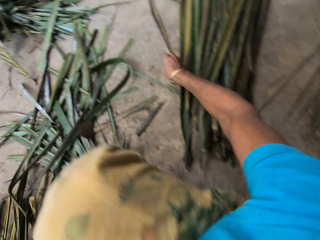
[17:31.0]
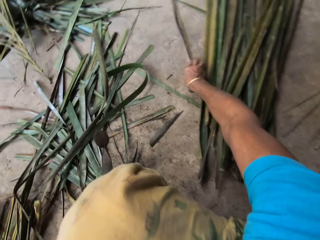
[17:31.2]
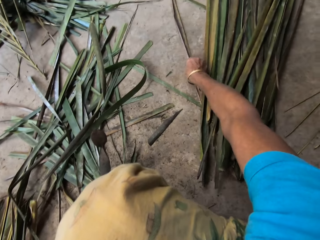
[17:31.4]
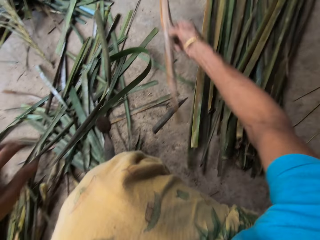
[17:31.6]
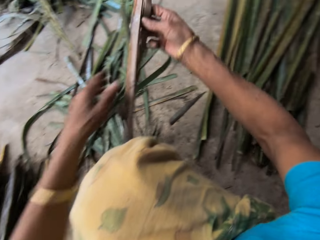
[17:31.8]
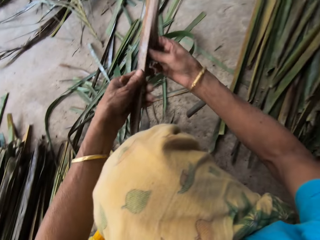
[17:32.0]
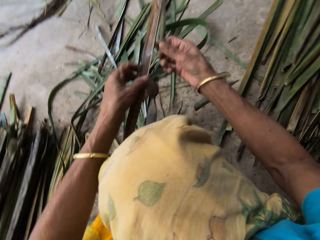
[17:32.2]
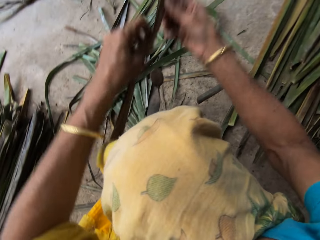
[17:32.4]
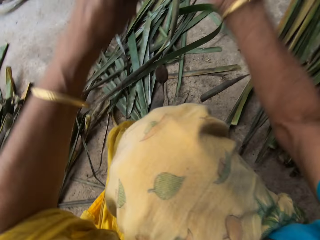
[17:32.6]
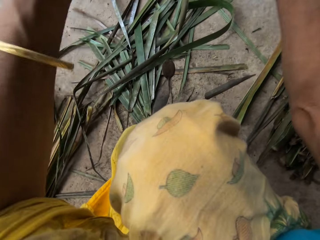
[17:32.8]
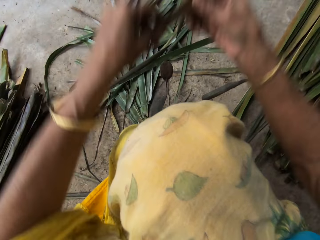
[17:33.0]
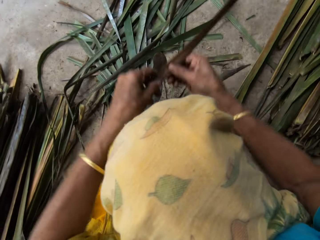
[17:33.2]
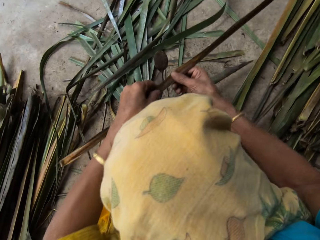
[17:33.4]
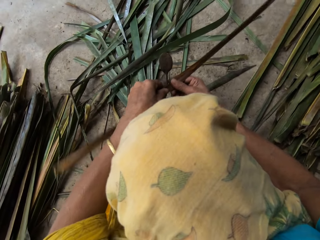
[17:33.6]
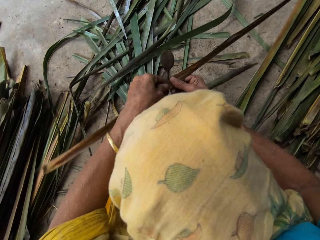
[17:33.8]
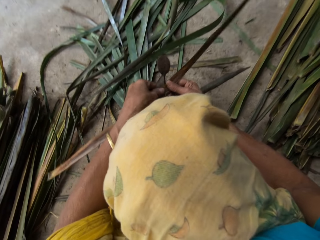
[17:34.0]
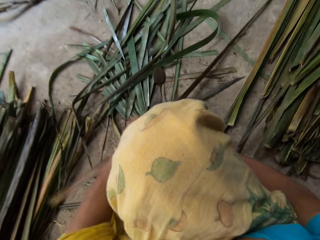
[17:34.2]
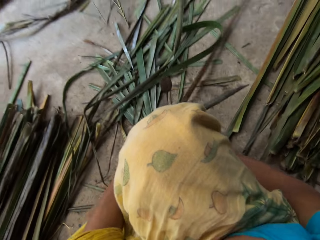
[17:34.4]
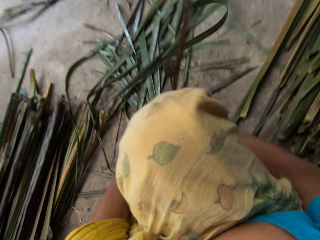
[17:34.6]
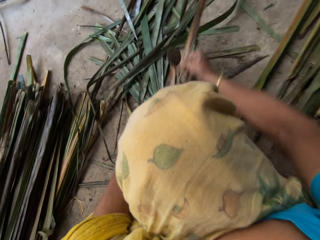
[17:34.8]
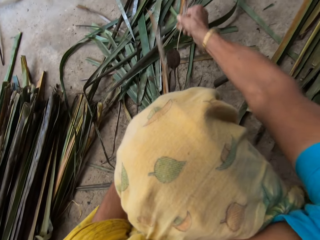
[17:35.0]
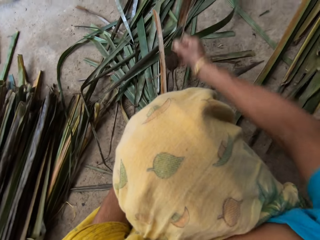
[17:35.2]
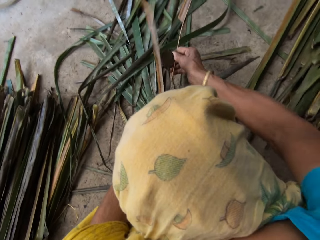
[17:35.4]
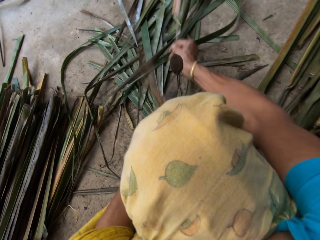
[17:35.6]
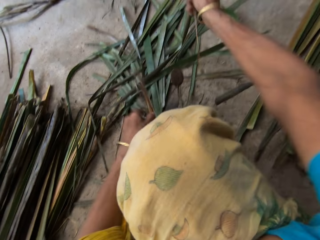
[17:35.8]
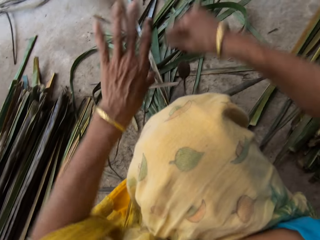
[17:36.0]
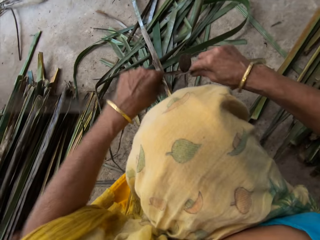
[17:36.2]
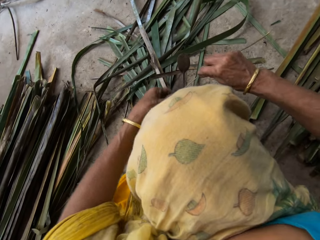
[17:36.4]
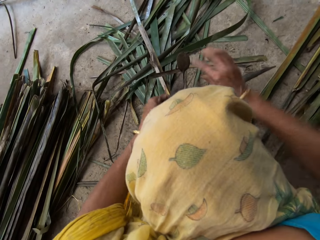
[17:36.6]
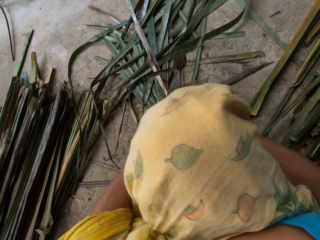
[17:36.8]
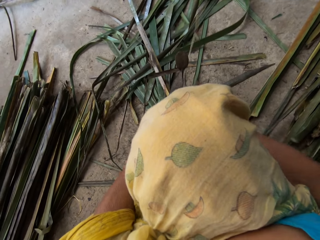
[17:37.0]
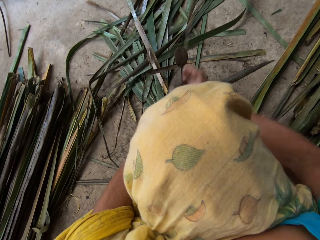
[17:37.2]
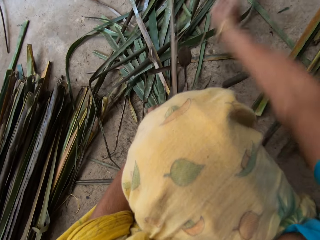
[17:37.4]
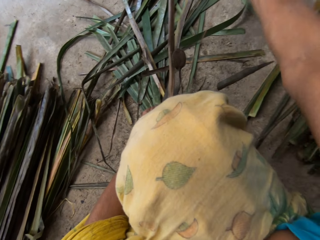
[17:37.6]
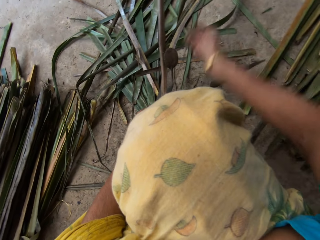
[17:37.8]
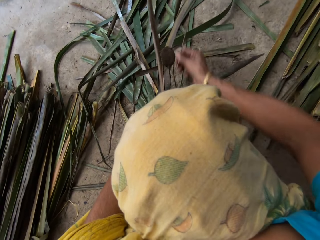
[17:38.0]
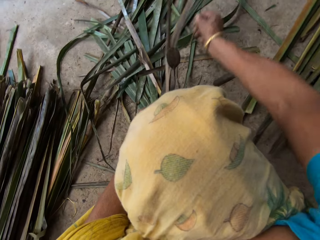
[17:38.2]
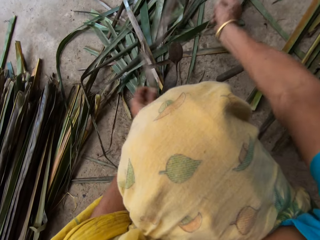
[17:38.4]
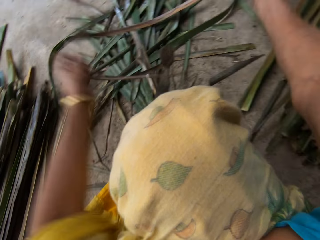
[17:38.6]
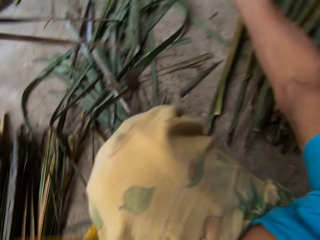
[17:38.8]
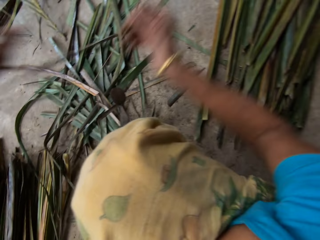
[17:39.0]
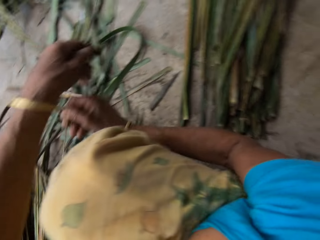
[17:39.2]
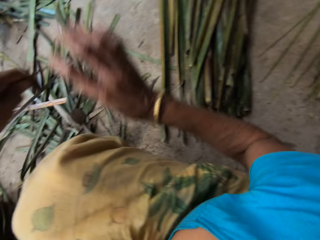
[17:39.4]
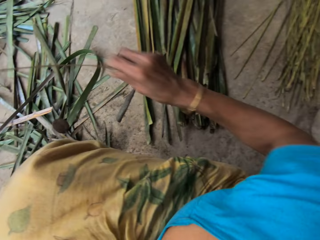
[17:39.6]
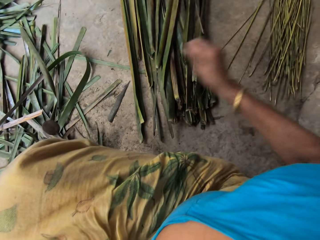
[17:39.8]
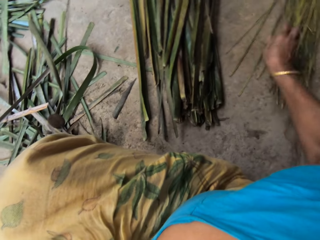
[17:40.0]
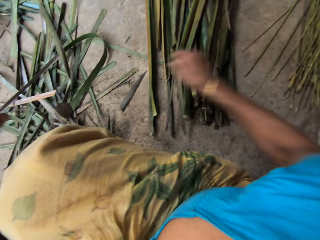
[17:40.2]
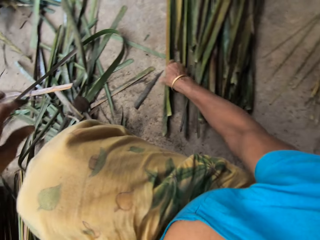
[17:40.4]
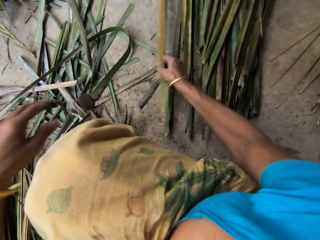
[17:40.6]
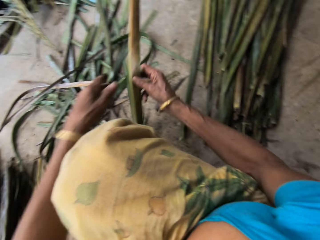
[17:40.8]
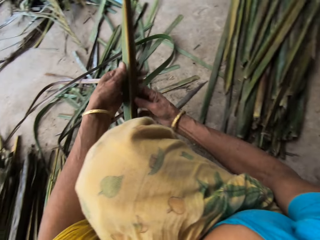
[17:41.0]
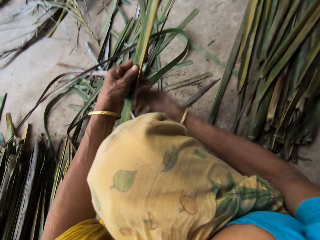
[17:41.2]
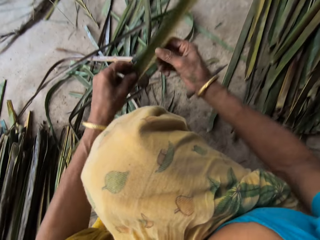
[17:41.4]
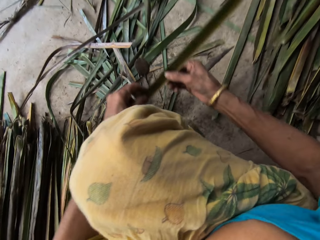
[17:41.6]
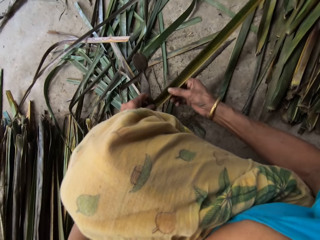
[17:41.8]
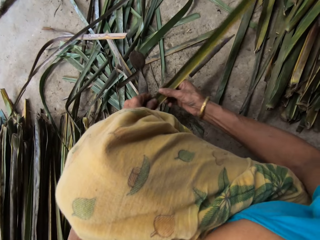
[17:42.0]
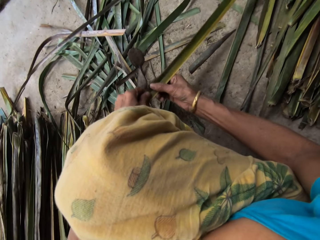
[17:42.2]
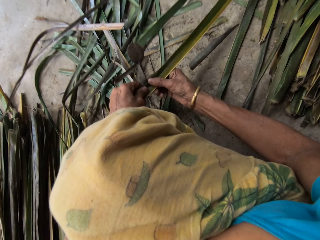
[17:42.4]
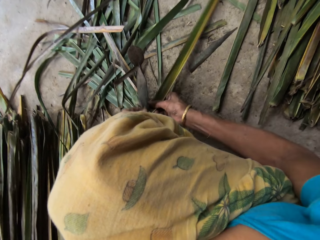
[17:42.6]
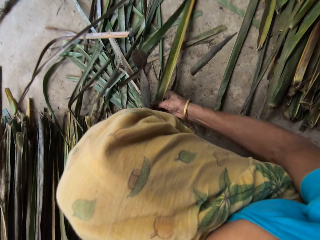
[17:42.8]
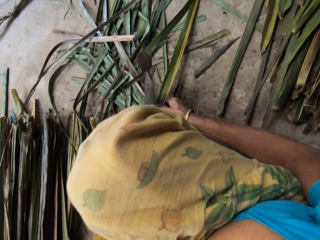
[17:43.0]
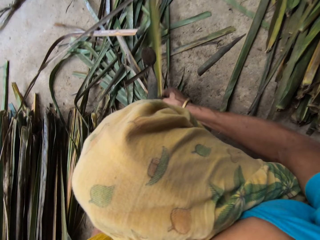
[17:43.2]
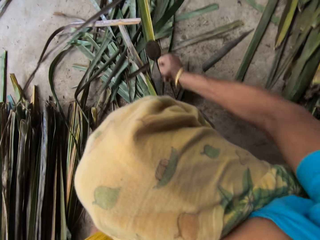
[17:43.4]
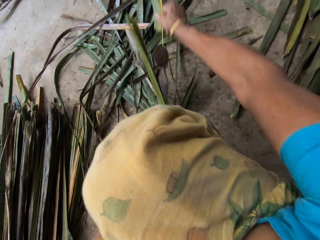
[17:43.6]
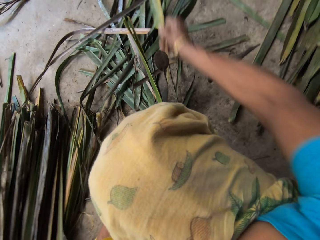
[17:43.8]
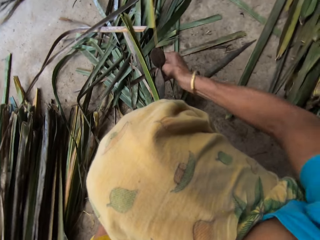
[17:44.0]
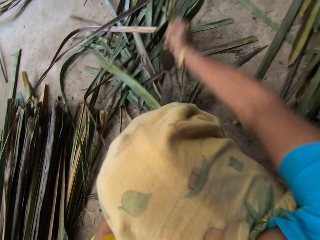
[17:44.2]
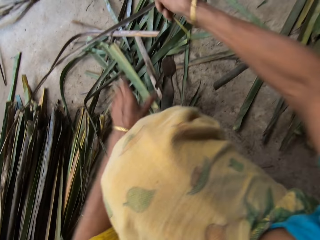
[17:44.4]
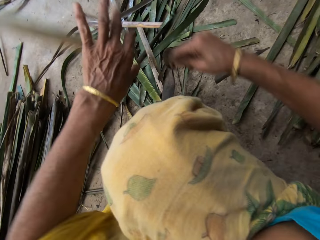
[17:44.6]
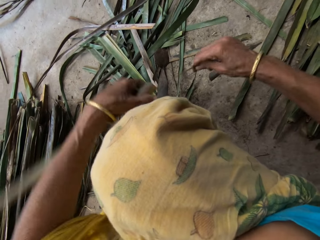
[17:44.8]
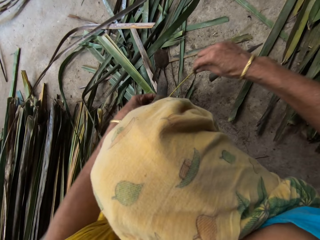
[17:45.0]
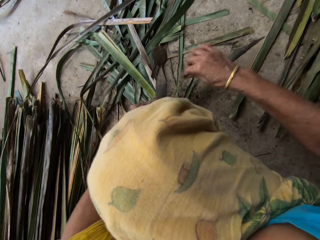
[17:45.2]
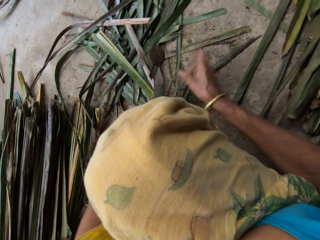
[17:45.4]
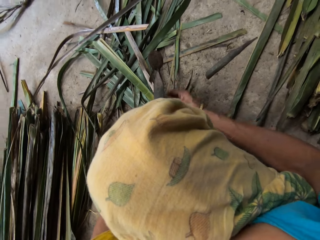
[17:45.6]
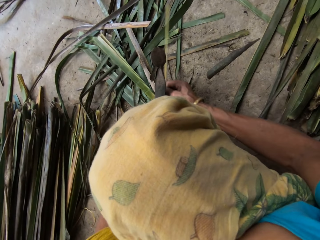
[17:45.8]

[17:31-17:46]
The camera wearer drops a papyrus reed on the floor, picks the papyrus reed from the floor, and holds it with both hands. They tear the side of the papyrus reed with a cutting object. They drop the papyrus reed on the floor, pick the papyrus reed from the floor, and hold it with both hands. They tear the side of the papyrus reed with a cutting object.

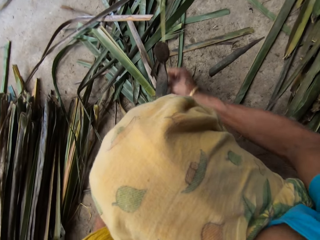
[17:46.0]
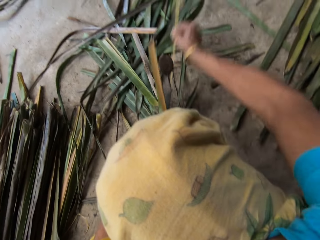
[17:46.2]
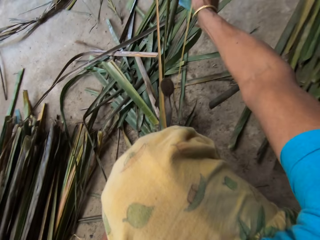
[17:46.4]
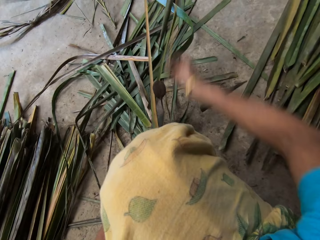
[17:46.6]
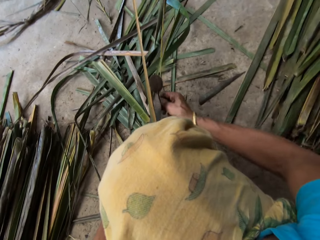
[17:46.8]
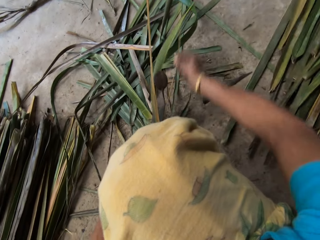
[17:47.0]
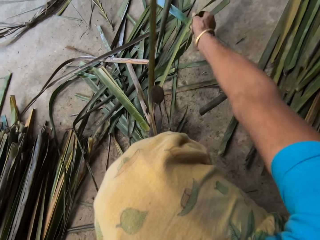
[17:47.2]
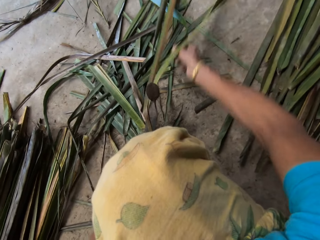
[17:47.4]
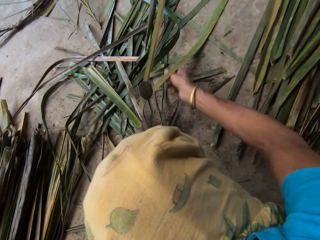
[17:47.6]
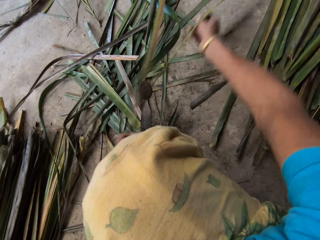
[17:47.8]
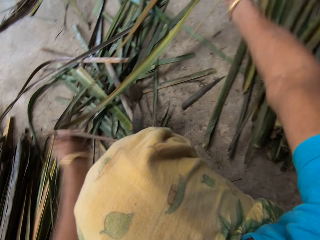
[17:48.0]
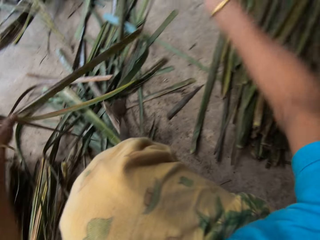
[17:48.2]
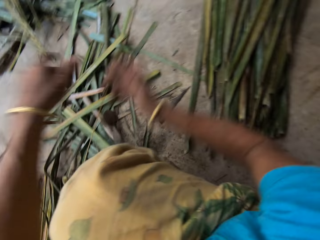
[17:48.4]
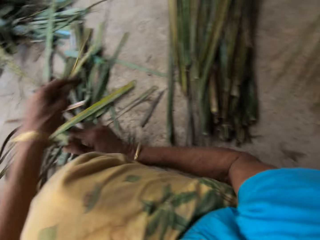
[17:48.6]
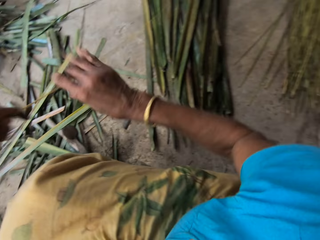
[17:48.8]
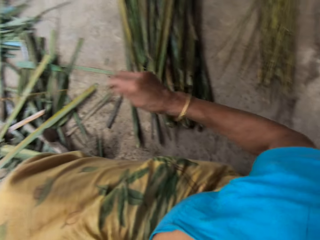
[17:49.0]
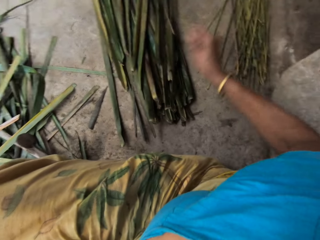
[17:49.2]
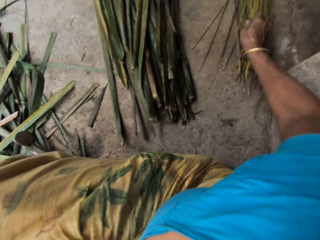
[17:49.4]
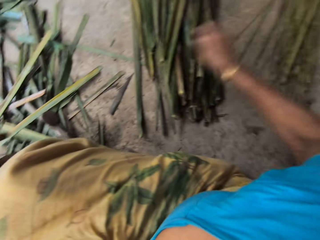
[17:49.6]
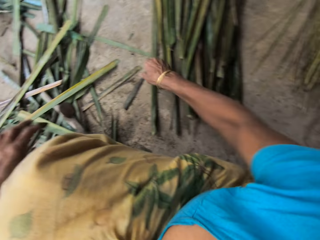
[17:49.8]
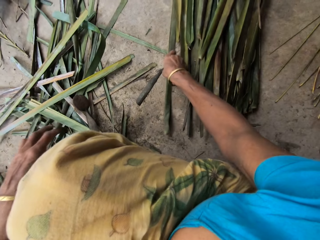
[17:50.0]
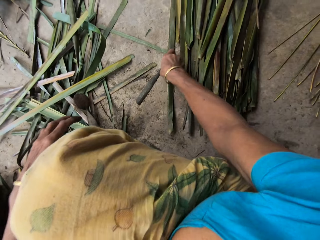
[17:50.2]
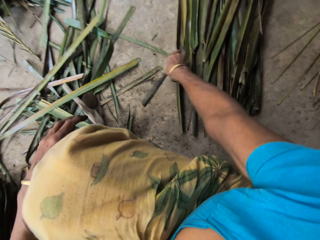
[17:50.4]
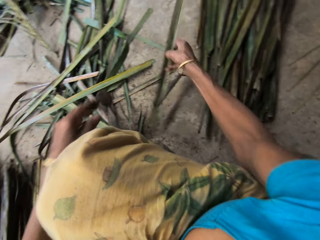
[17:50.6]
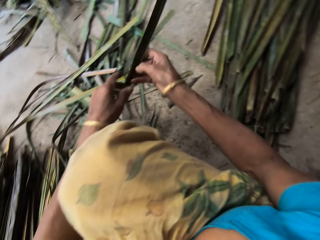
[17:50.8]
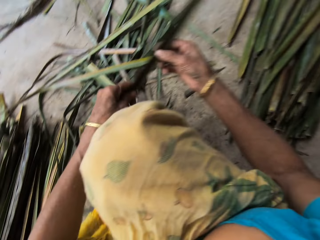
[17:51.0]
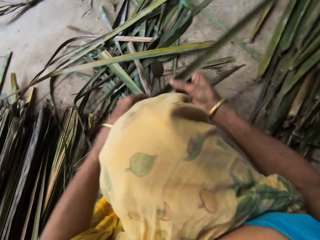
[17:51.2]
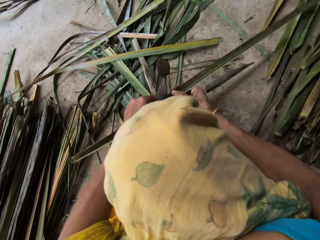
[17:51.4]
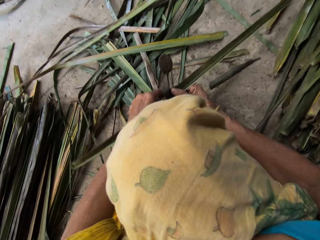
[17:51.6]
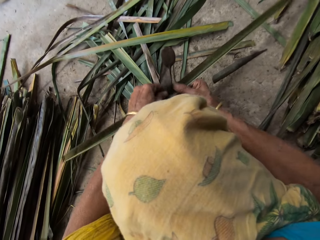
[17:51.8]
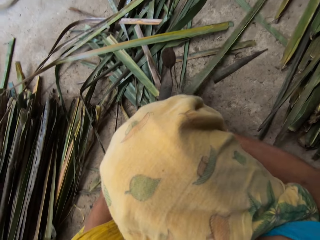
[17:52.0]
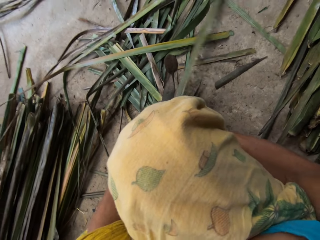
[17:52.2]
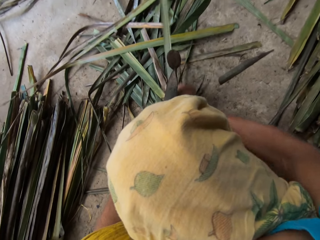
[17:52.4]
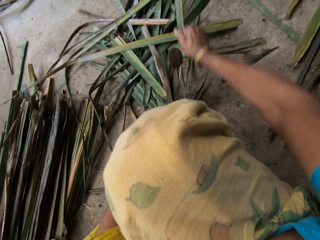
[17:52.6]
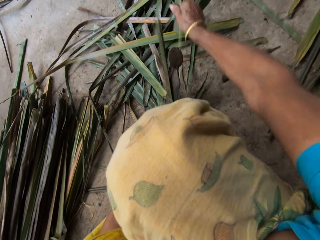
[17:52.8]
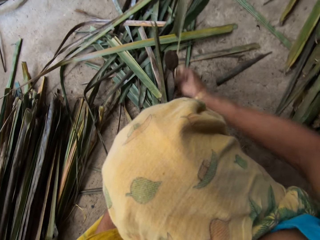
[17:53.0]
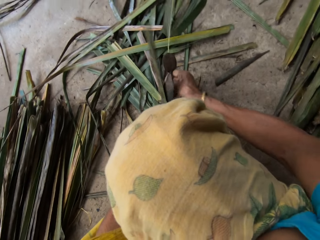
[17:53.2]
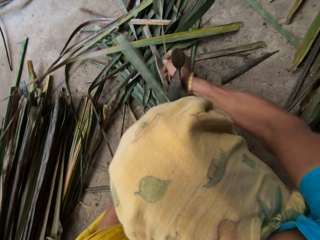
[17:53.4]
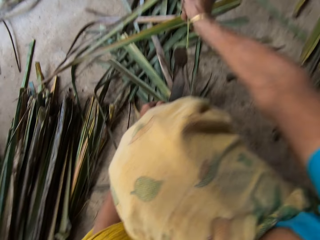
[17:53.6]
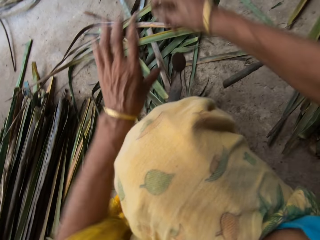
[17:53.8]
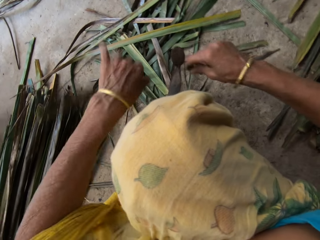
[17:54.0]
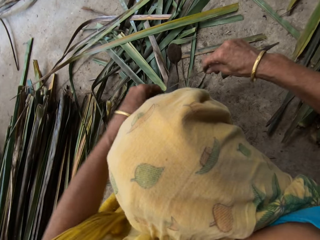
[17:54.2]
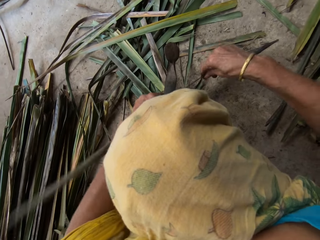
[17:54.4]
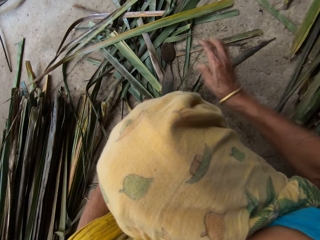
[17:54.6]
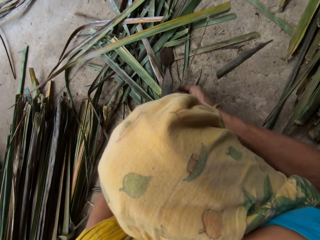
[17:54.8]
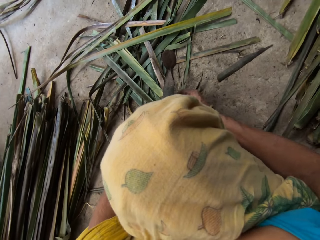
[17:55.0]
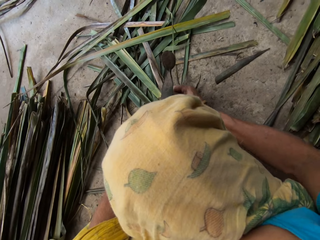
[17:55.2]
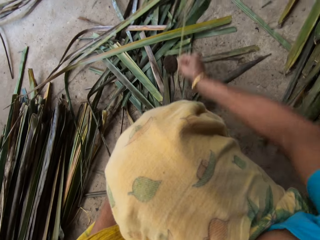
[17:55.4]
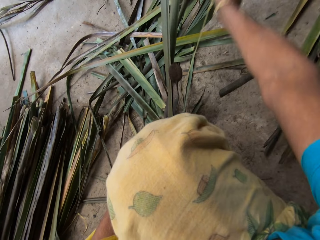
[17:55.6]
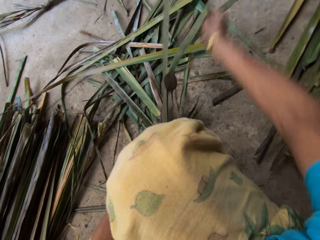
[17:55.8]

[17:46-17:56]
The camera wearer drops a papyrus reed on the floor, picks the papyrus reed from the floor, and holds it with both hands. They tear the side of the papyrus reed with a cutting object.
